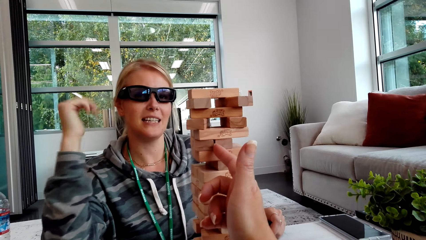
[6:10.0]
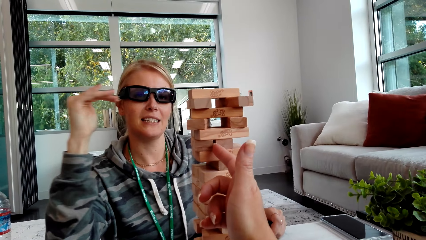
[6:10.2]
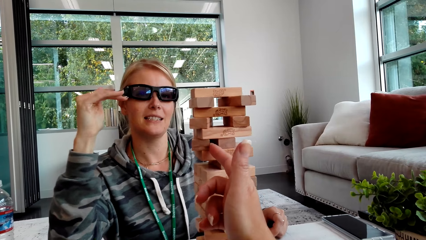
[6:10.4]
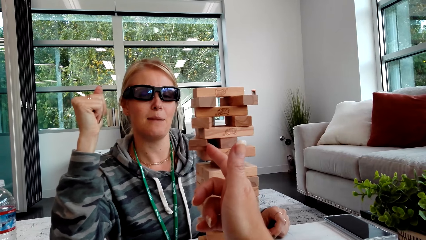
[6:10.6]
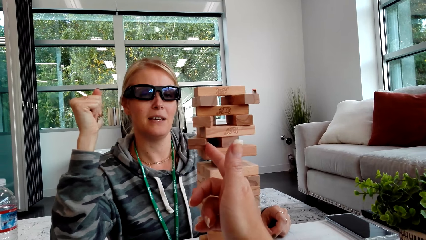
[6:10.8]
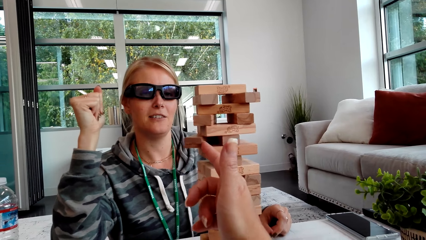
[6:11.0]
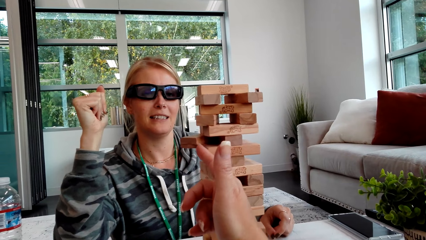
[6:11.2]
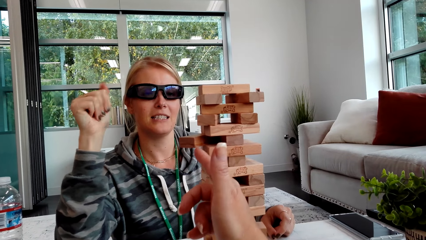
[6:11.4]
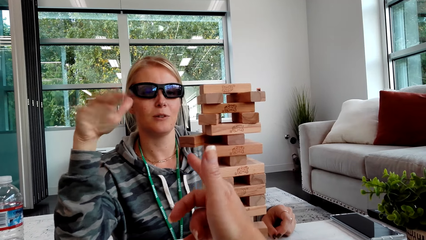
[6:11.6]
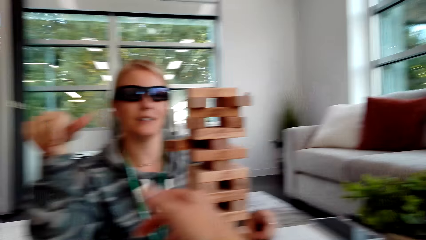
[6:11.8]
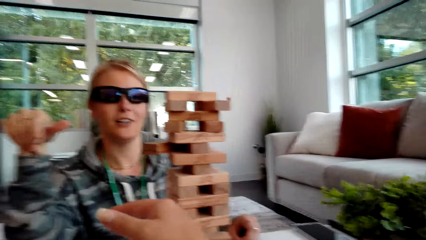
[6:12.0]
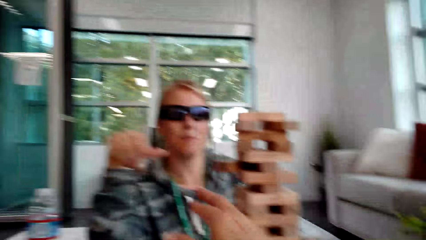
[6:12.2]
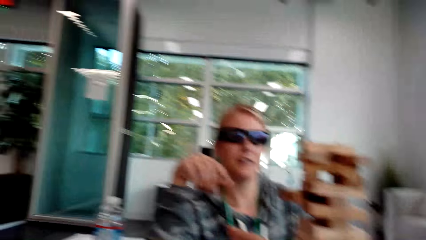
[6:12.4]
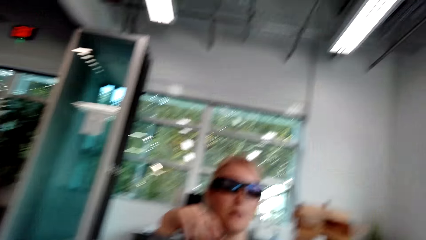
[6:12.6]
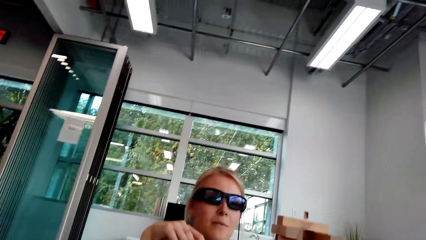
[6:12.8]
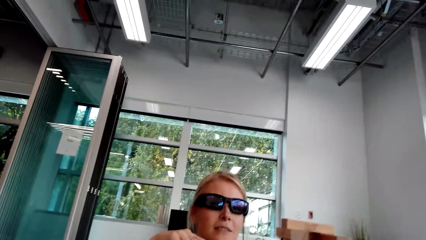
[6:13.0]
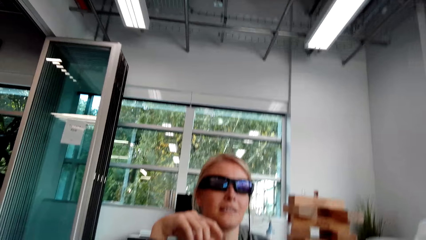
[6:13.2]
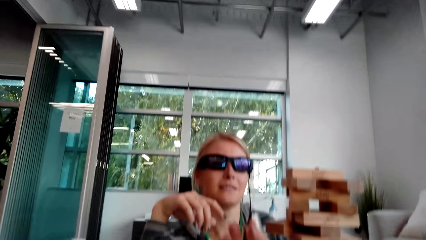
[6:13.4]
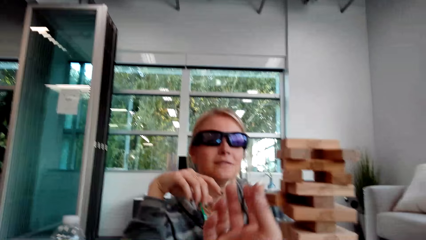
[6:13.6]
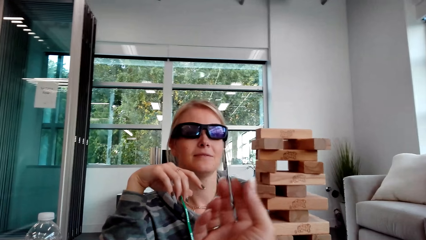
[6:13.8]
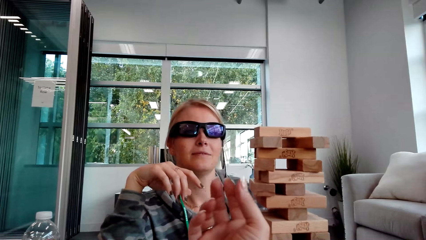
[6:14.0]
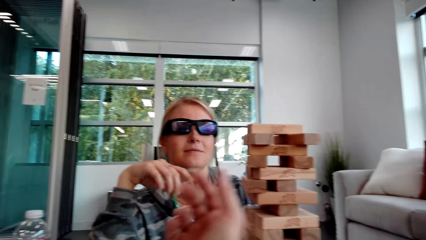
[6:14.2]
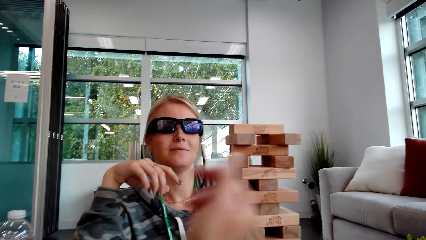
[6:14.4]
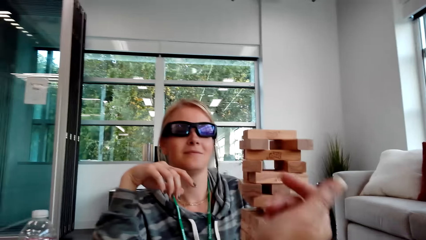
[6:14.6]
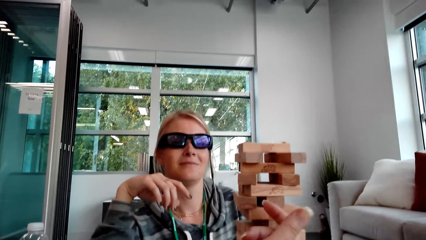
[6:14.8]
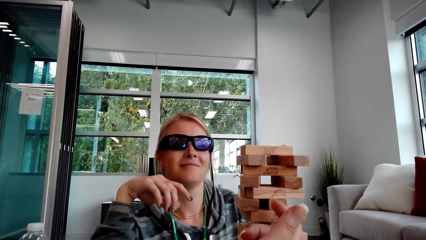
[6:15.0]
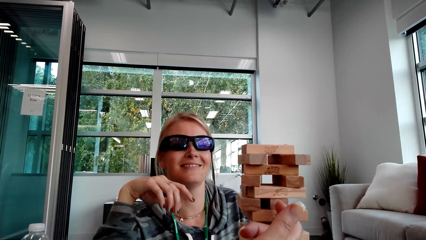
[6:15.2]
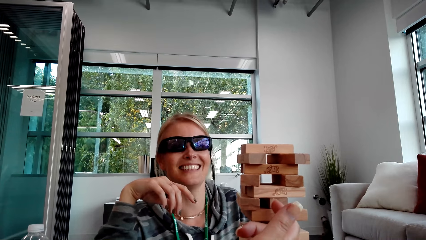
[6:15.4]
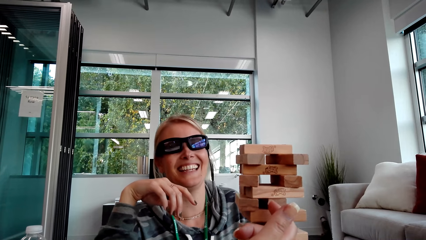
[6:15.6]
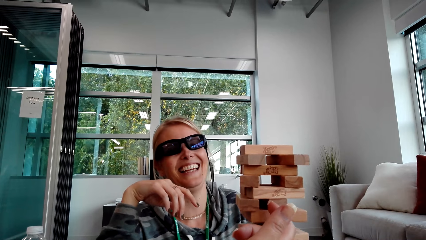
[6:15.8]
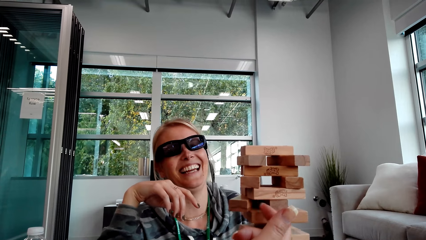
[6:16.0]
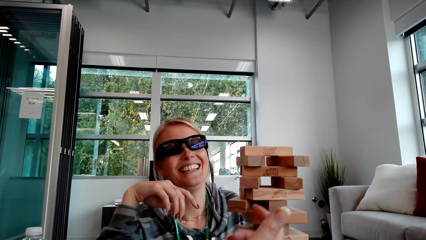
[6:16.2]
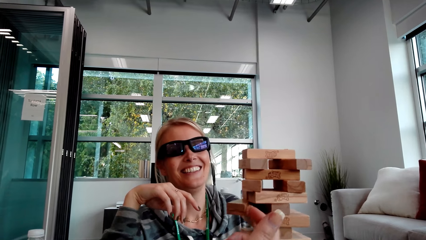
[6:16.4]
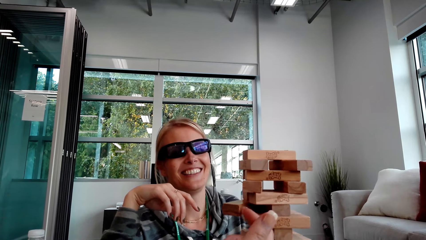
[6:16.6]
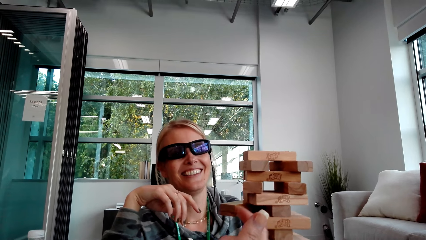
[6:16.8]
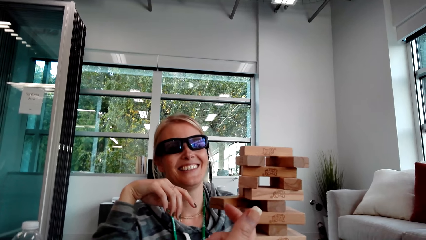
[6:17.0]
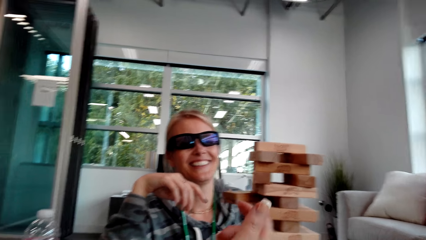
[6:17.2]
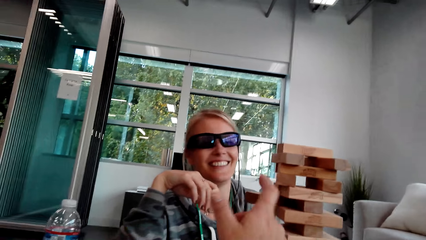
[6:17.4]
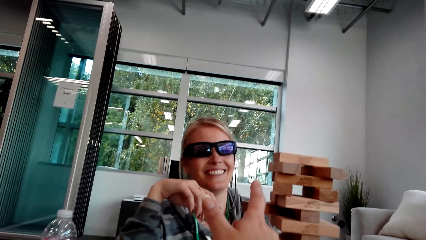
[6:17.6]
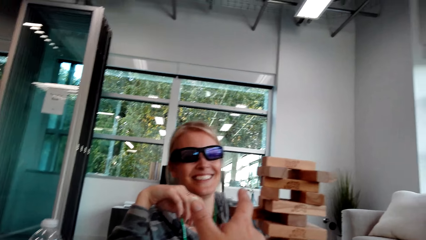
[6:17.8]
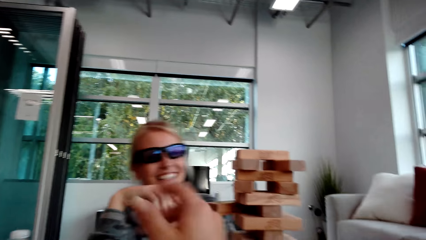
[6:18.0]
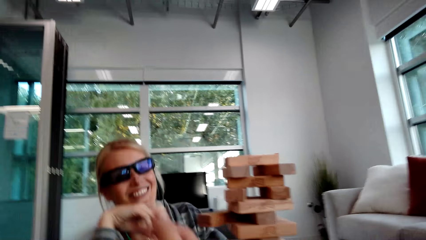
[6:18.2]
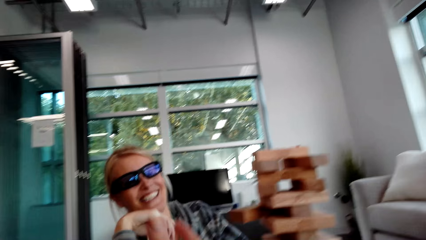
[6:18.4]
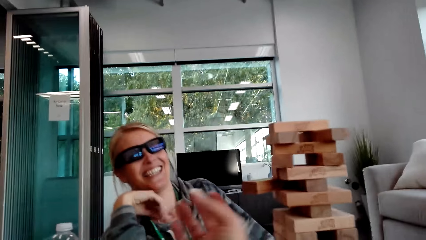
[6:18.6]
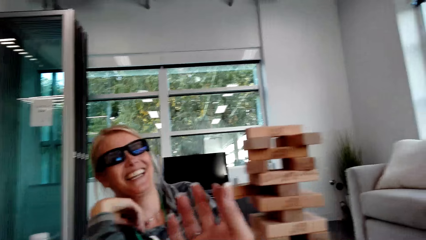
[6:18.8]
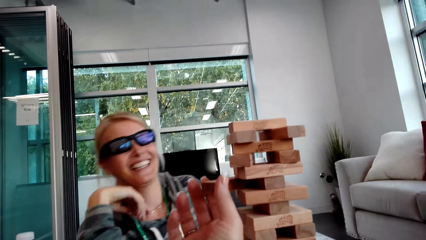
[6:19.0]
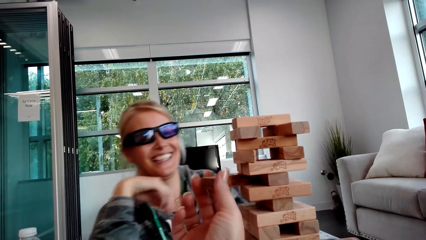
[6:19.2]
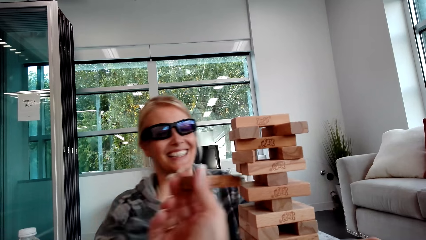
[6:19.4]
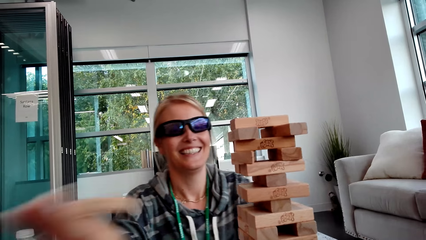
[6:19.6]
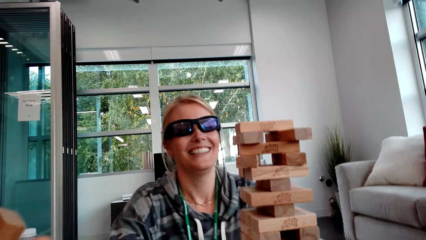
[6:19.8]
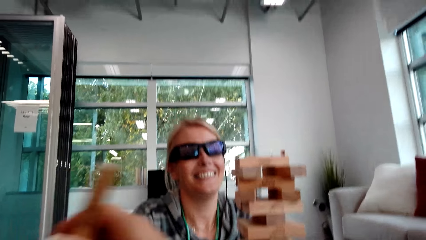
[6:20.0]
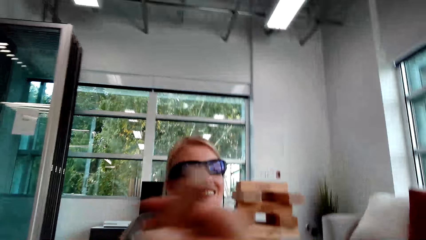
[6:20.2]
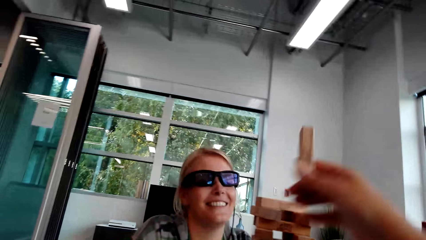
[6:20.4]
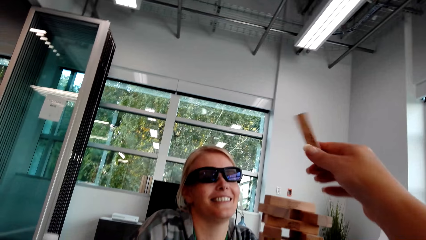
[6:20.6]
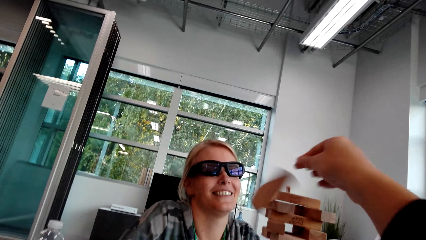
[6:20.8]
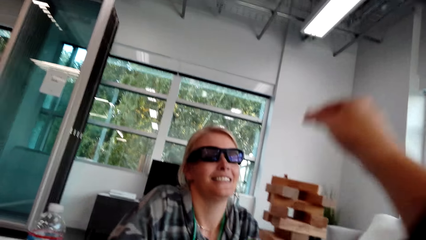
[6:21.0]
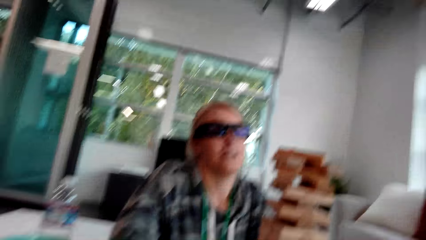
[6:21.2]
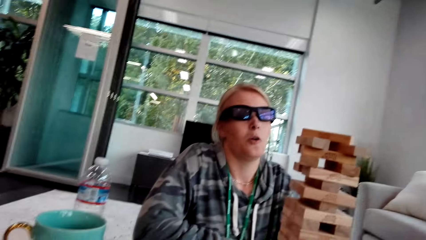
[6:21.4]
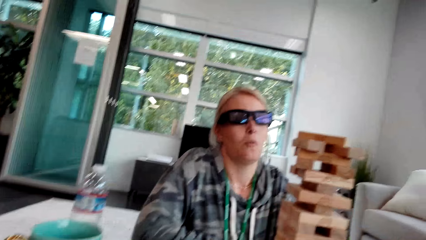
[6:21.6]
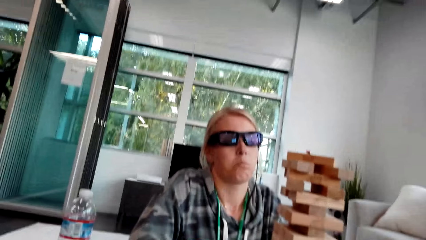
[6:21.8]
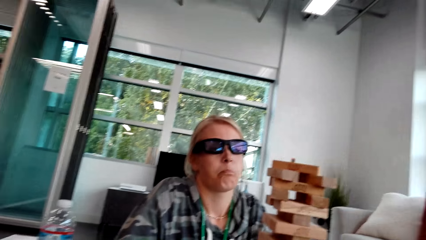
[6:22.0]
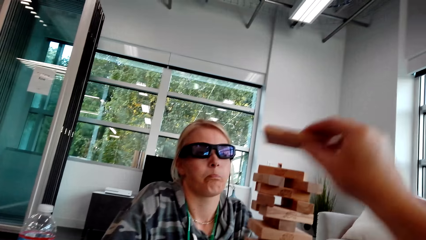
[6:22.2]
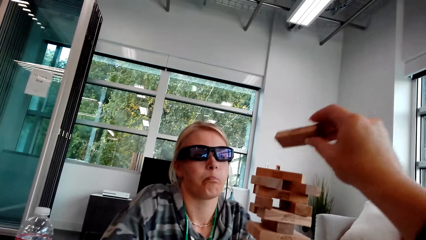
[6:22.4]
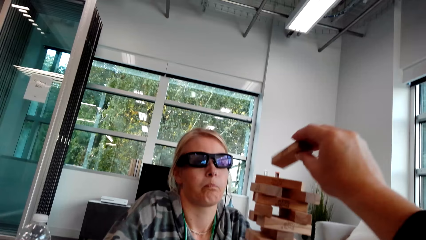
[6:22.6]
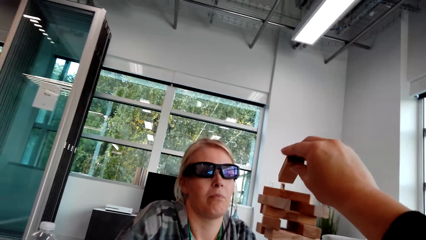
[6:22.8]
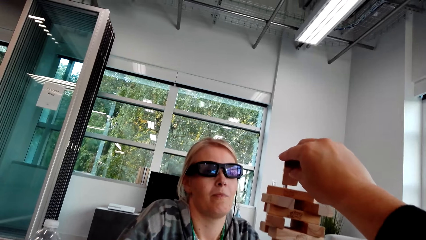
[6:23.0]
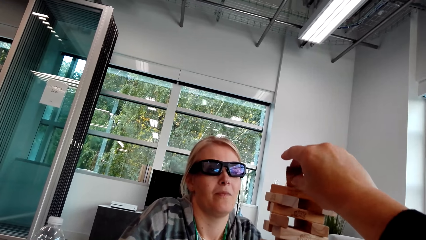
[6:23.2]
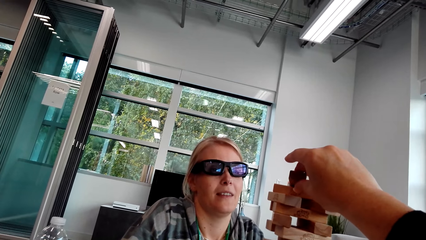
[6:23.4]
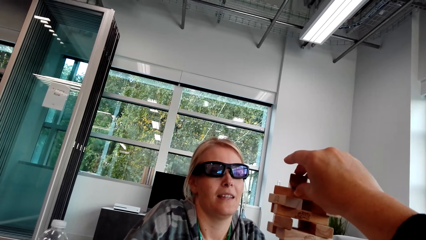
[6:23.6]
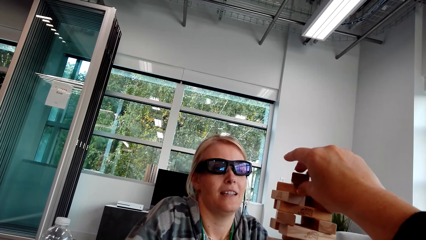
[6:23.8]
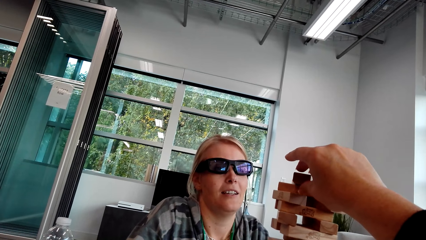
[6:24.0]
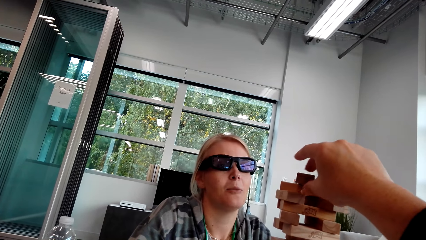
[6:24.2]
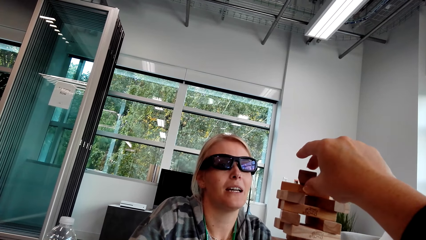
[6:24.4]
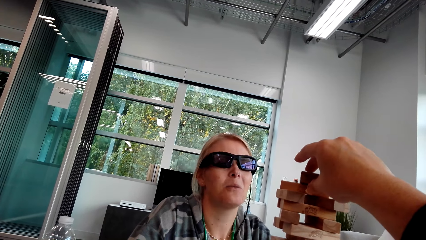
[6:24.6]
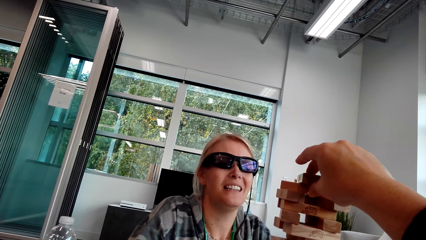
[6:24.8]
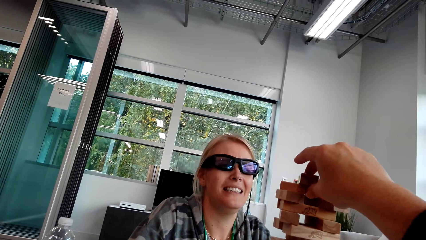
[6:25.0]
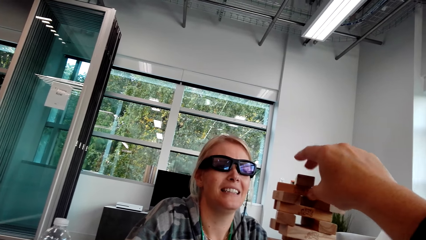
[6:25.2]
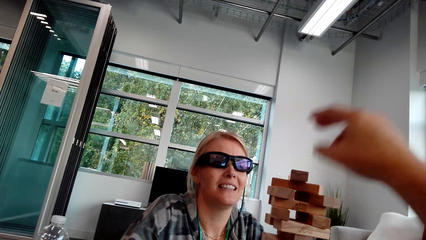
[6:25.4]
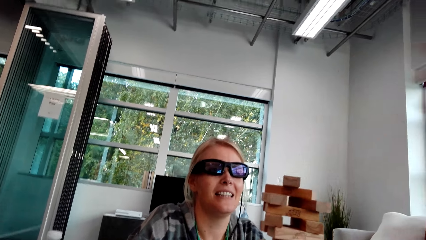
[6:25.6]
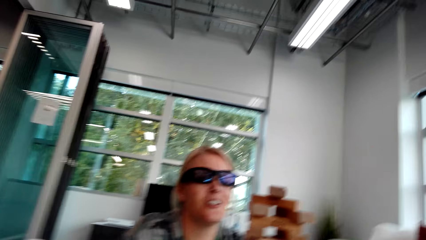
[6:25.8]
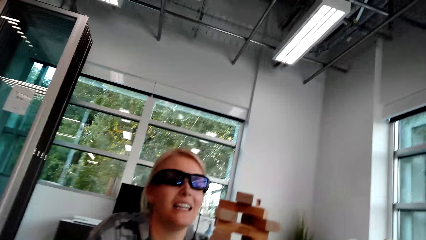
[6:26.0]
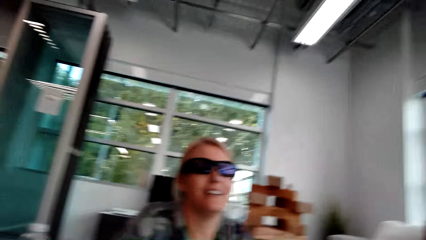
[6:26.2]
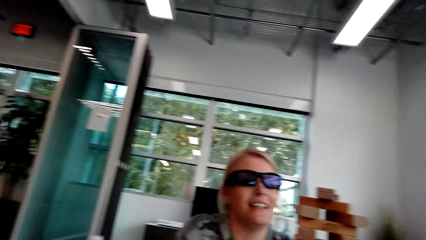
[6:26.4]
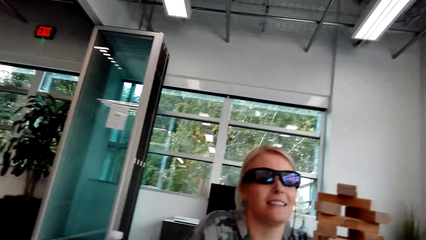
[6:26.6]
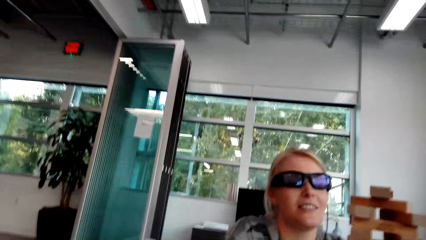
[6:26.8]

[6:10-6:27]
The camera wearer moves the wood. They touch the blocks. A woman moves the hand. The camera wearer moves the hand. The woman moves the head. The camera wearer picks up the wood, holds the blocks, places the blocks on other blocks, picks up the wood, drops the wood and drops the hand.
